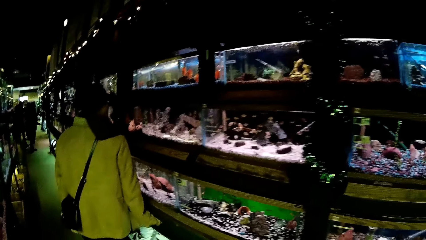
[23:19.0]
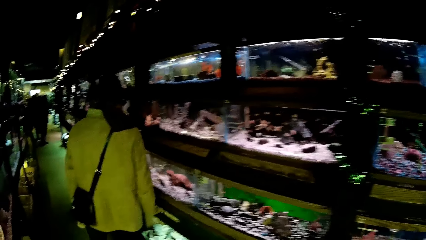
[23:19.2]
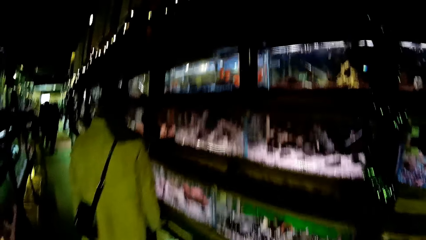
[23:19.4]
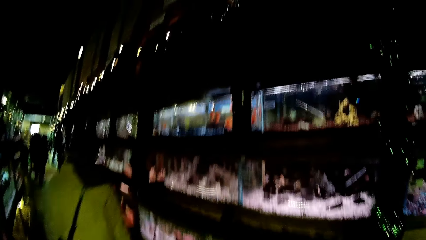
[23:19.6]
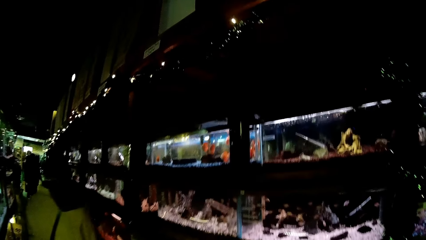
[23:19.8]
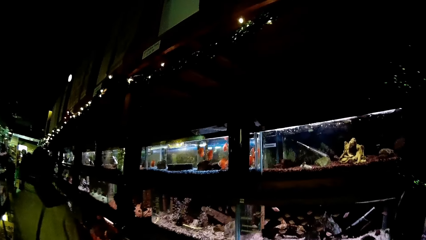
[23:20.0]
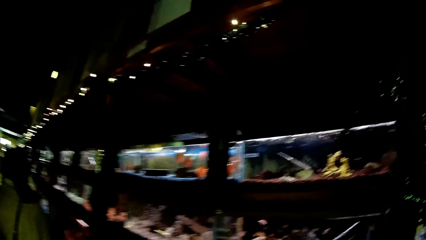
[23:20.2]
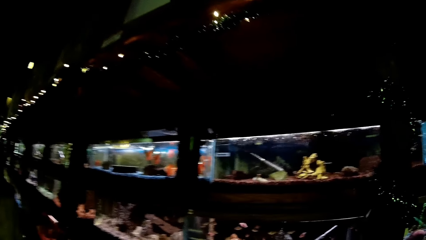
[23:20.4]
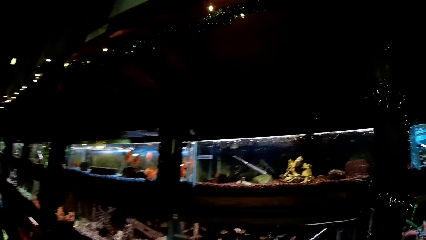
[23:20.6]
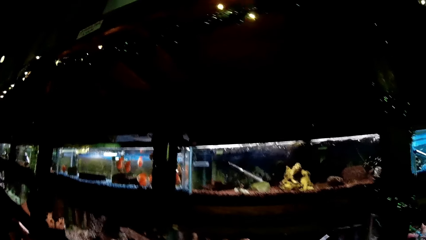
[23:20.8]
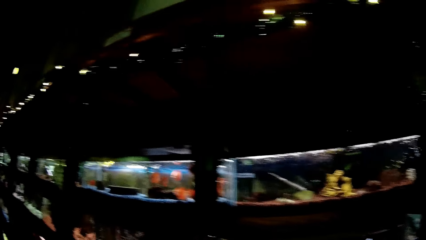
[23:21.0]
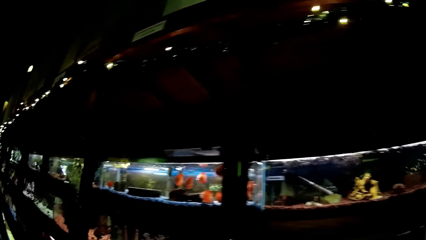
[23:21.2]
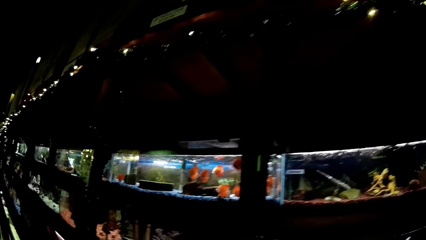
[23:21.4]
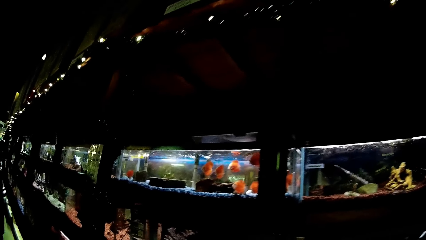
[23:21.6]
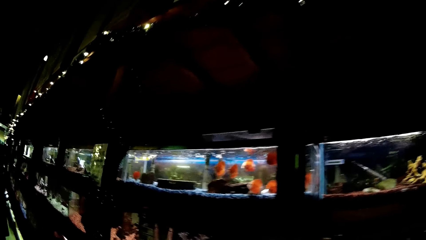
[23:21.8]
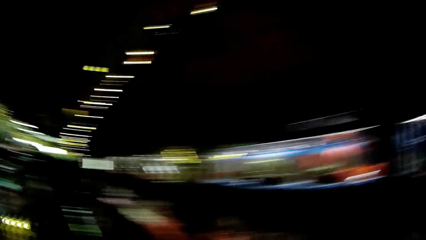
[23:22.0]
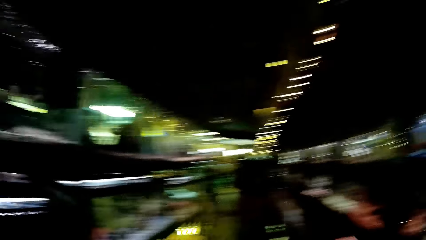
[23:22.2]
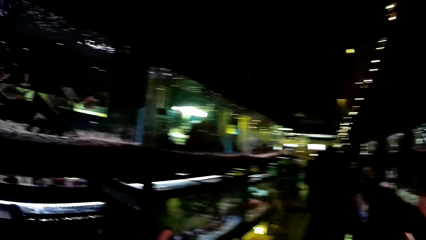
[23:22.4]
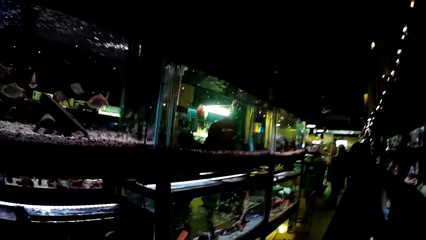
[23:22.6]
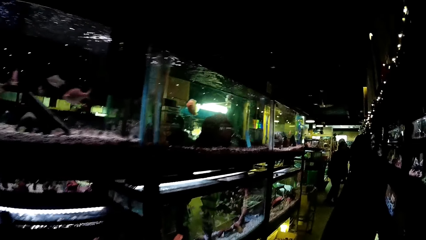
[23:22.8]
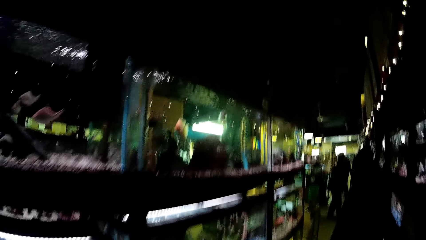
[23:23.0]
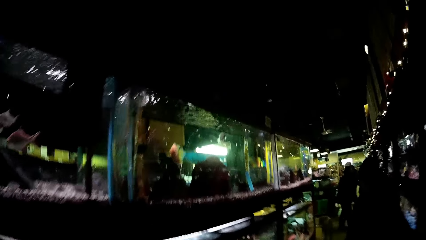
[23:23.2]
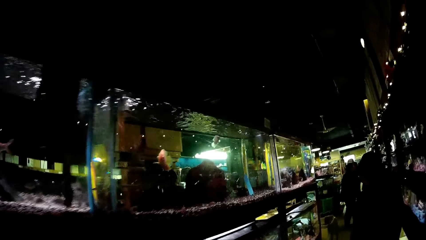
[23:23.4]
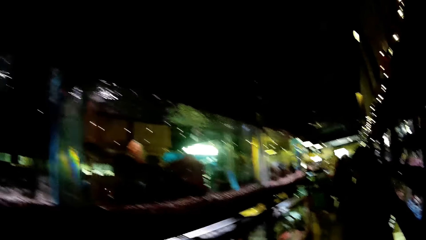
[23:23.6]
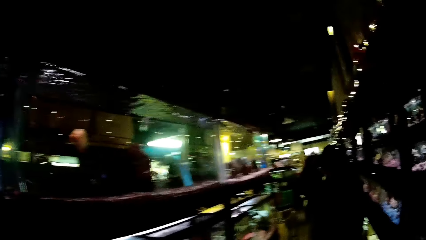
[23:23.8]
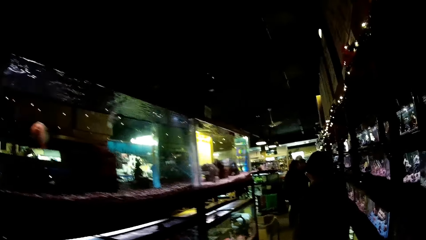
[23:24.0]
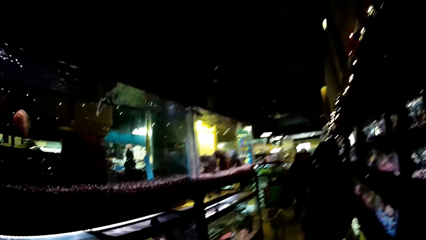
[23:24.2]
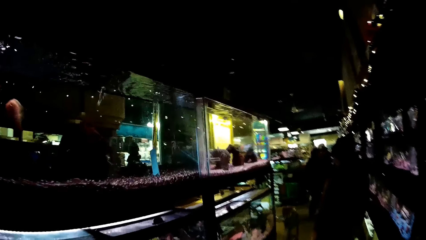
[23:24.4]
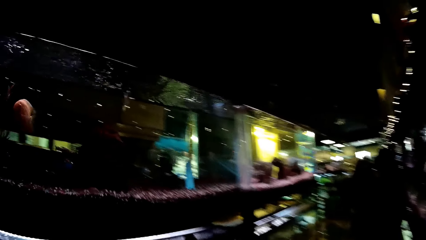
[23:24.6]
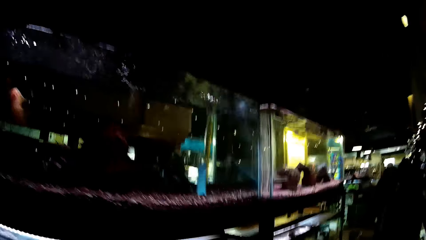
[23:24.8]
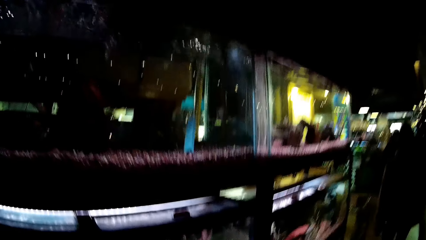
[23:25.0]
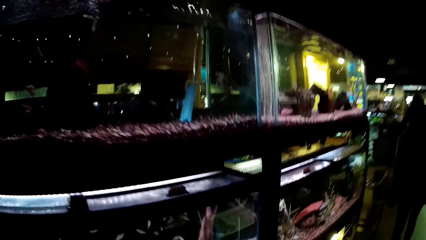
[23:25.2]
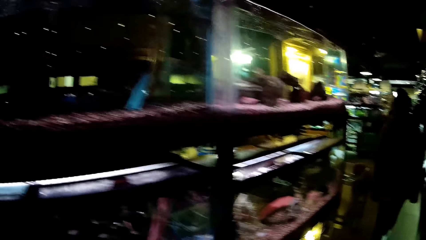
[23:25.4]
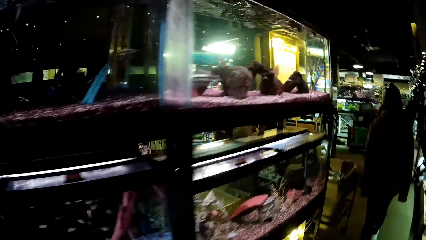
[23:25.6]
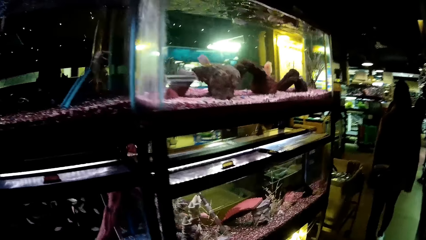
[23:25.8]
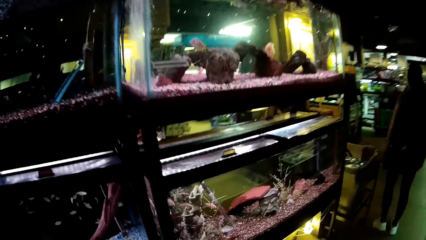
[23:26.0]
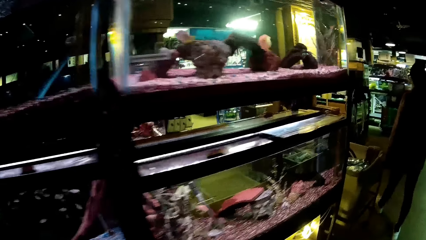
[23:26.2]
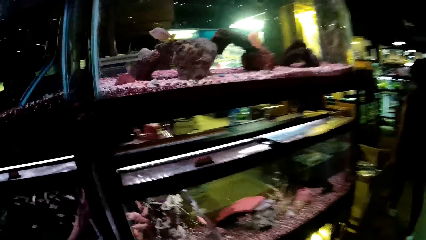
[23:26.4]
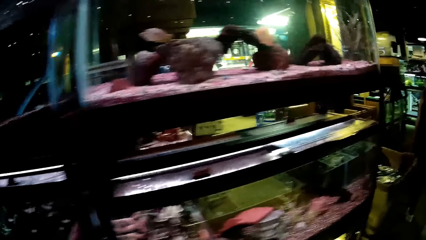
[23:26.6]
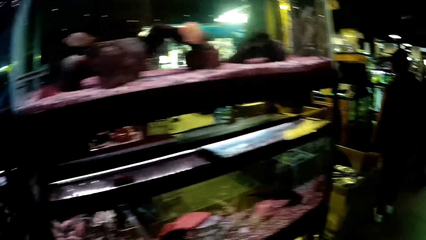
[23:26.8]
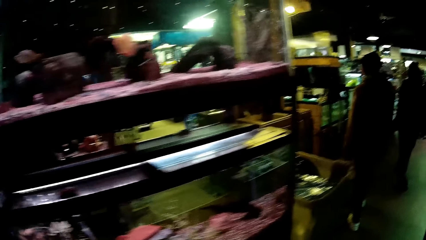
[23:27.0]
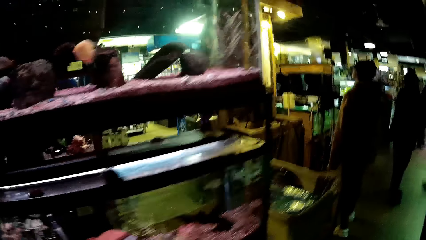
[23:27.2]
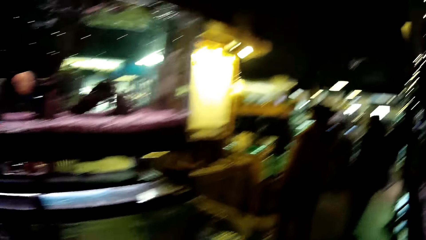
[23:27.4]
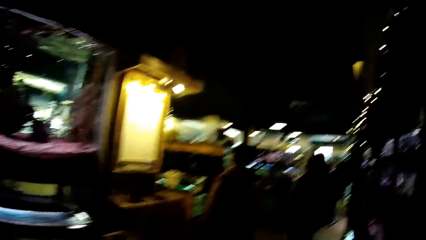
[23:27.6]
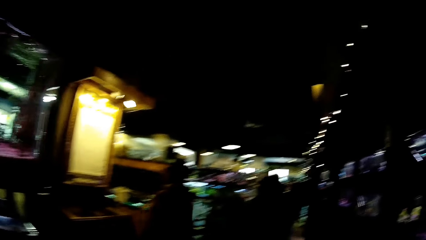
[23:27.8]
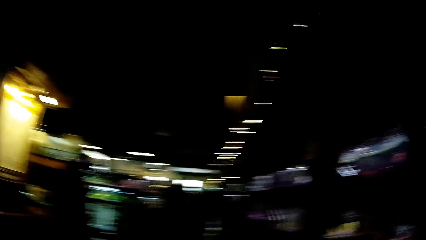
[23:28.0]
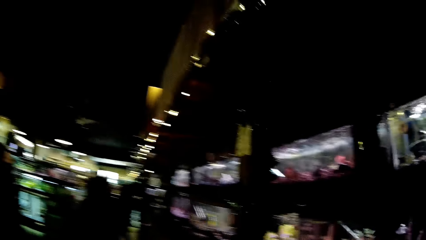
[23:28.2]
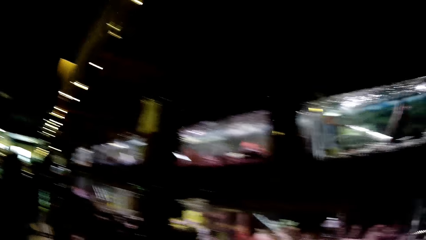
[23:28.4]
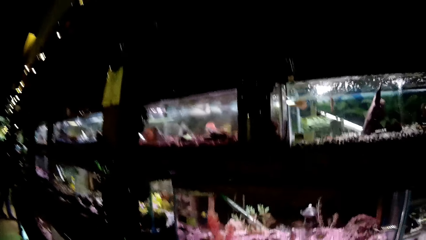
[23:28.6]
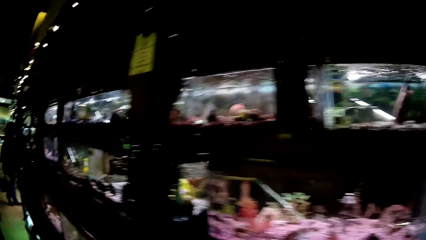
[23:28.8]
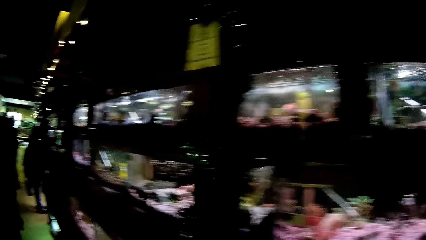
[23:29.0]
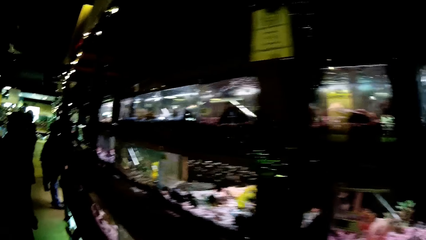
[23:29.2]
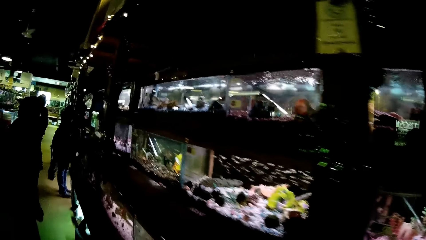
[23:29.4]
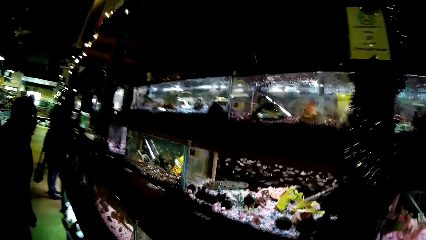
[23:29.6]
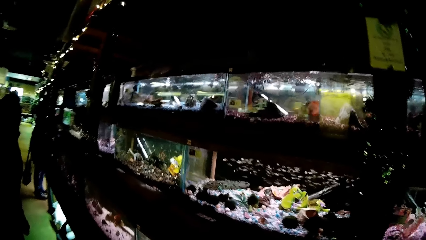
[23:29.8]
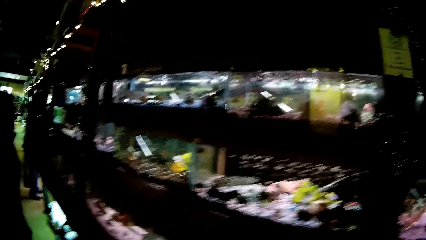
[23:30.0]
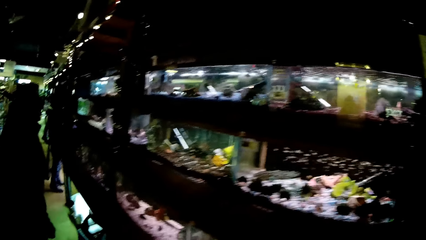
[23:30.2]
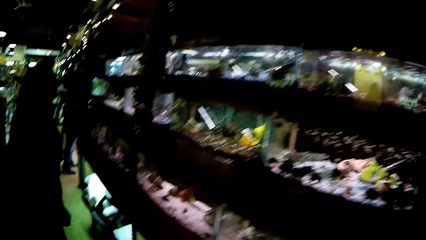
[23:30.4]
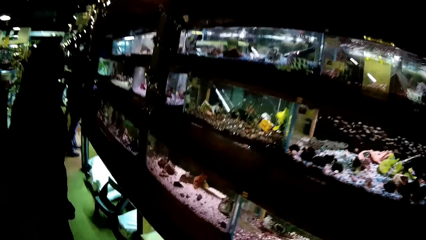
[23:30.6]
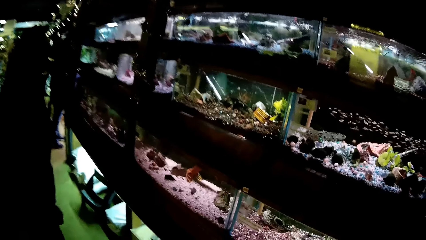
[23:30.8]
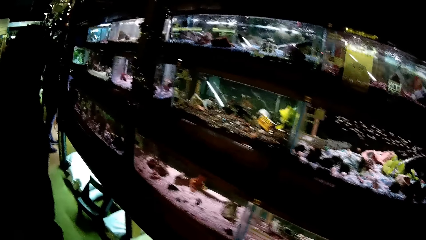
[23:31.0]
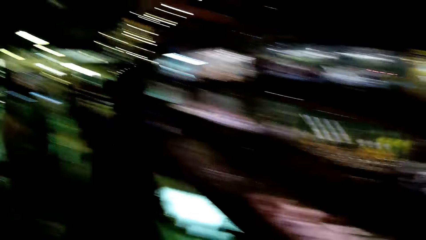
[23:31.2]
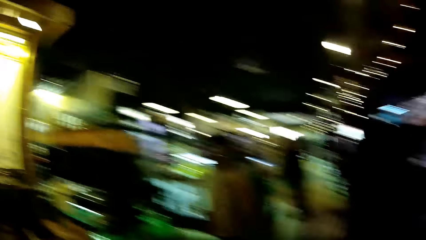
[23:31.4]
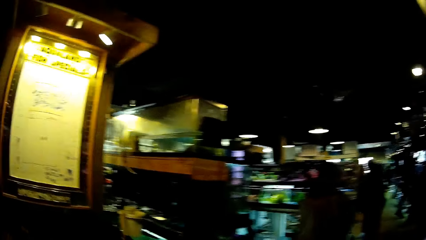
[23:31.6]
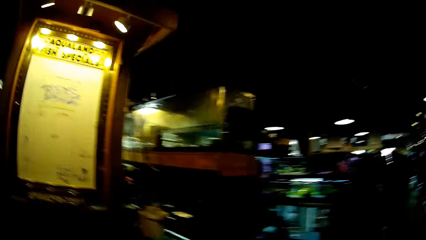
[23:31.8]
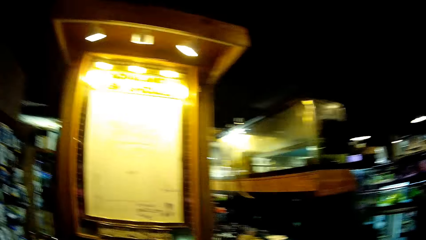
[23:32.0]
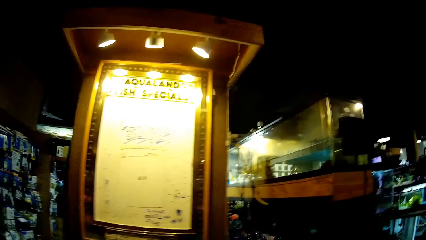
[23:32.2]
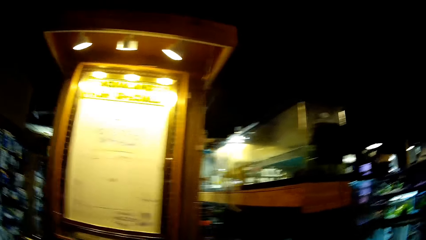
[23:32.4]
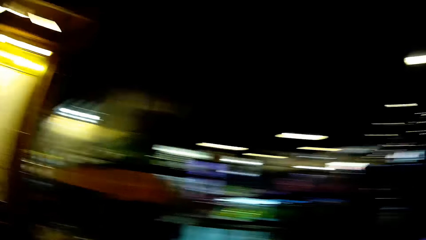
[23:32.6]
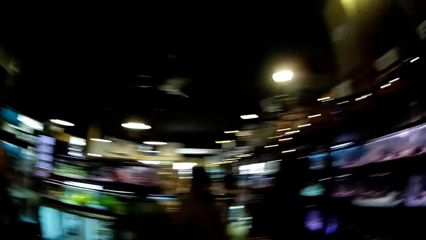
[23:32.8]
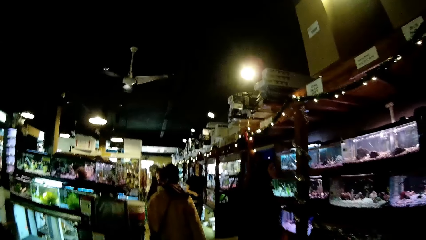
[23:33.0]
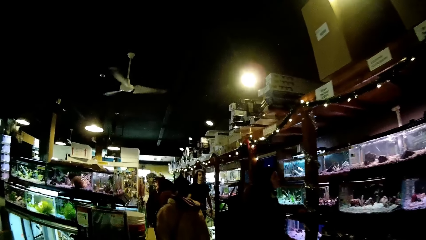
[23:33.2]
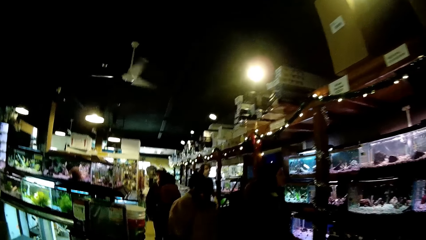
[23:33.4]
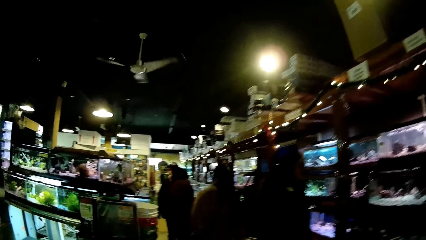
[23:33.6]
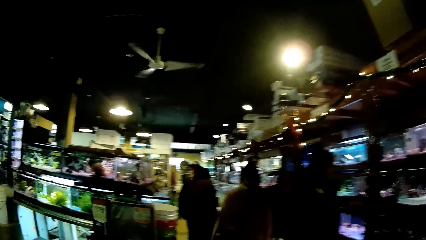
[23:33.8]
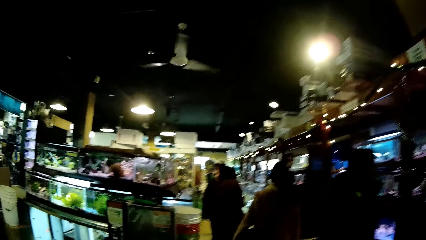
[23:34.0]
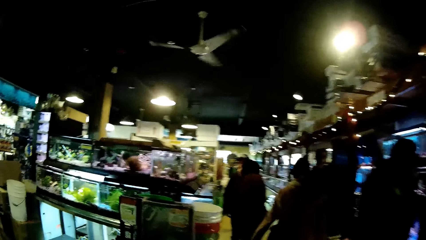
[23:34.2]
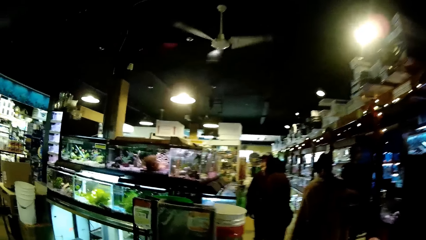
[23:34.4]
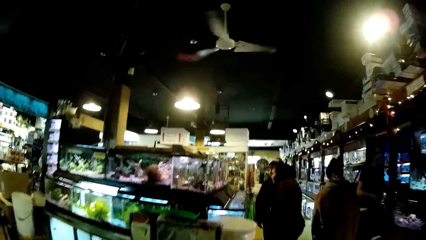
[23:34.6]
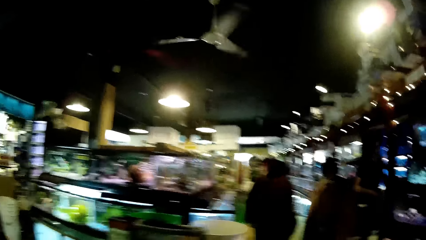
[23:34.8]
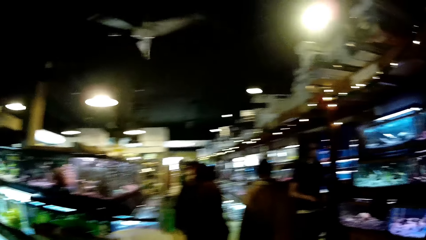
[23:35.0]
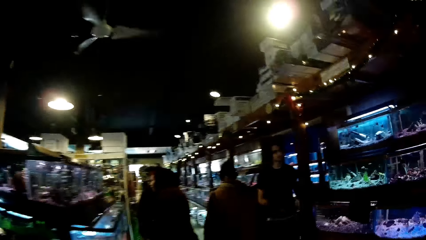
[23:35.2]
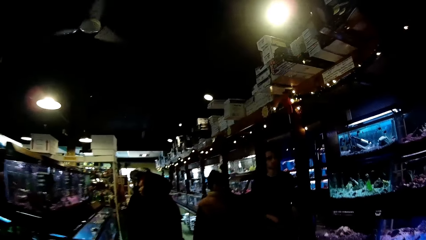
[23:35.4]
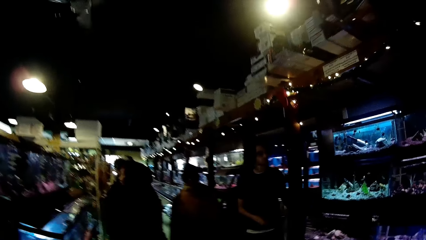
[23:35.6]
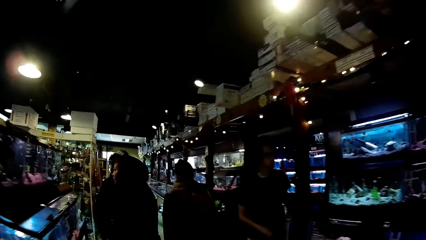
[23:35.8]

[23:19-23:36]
The woman walks next to the aquarium. The camera wearer walks along an aisle. They stare at fish and aquatic animals in glass transparent tanks. The woman walks along the aisle. A man walks towards a glass transparent tank. Another woman stares at fish and aquatic animals in the glass transparent tanks. Another man stares at fish and aquatic animals in the glass transparent tanks.
